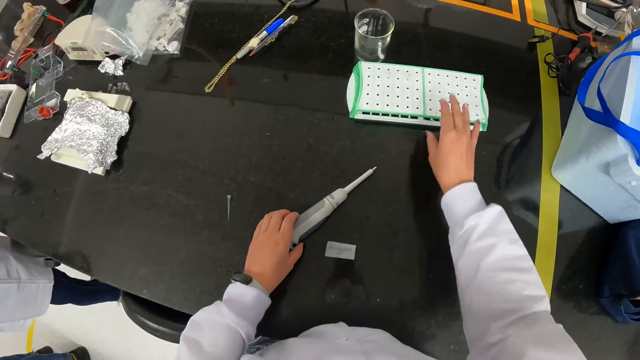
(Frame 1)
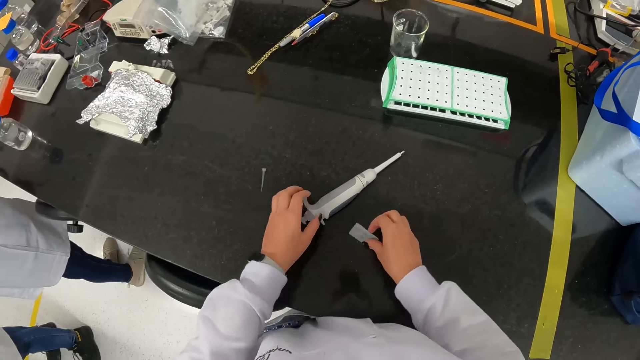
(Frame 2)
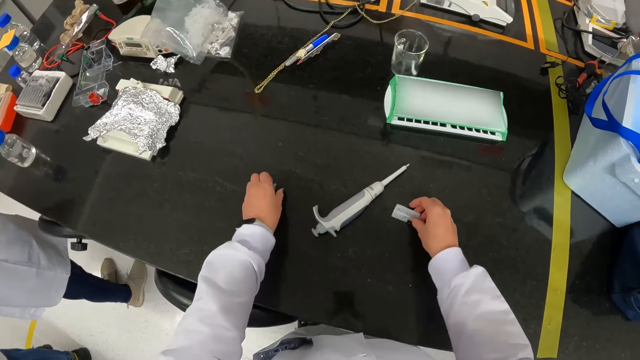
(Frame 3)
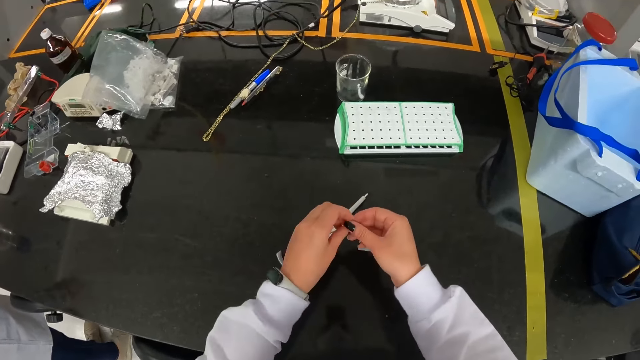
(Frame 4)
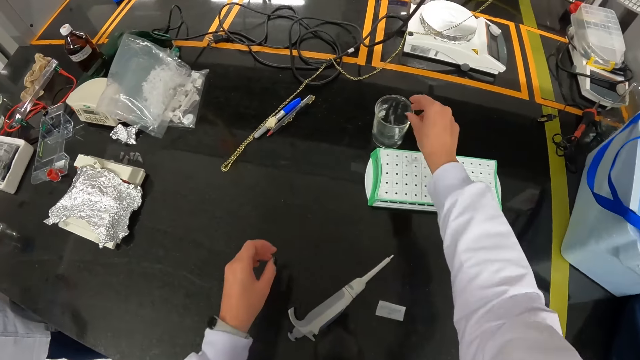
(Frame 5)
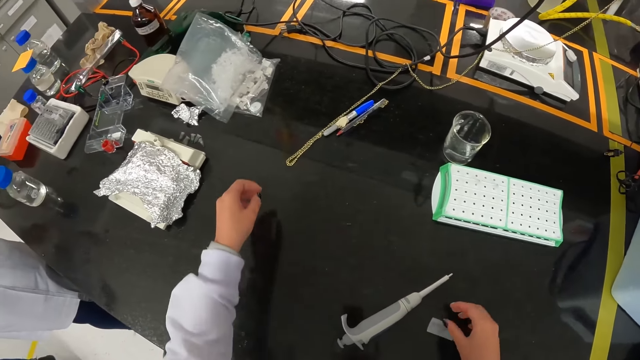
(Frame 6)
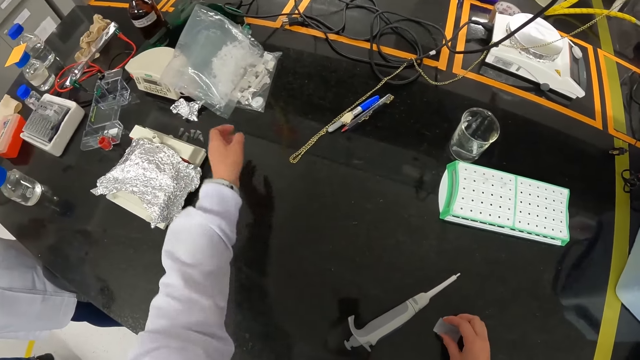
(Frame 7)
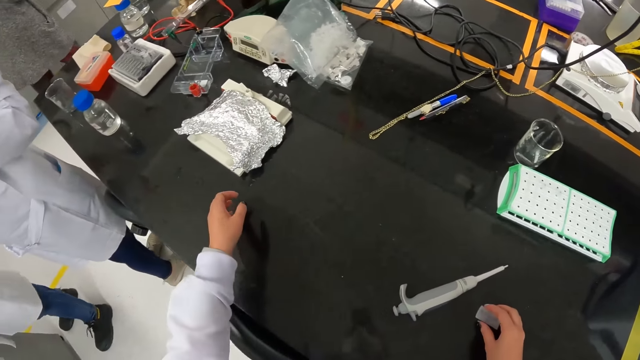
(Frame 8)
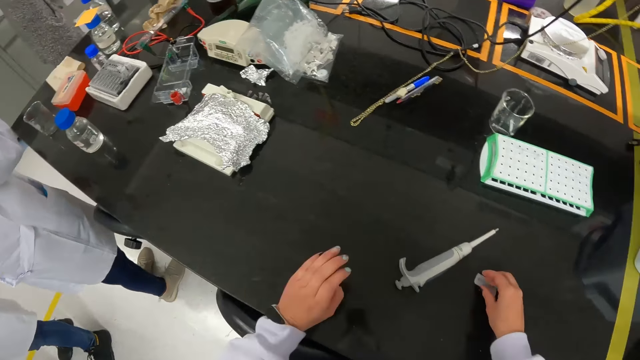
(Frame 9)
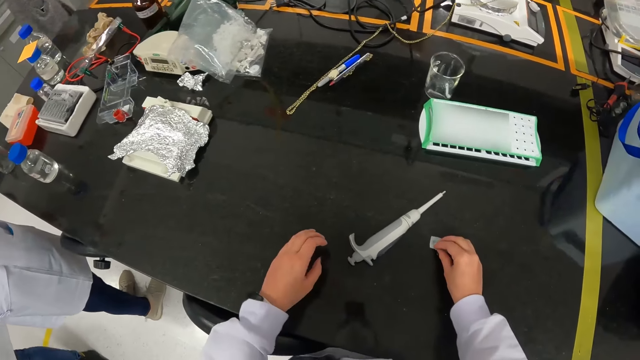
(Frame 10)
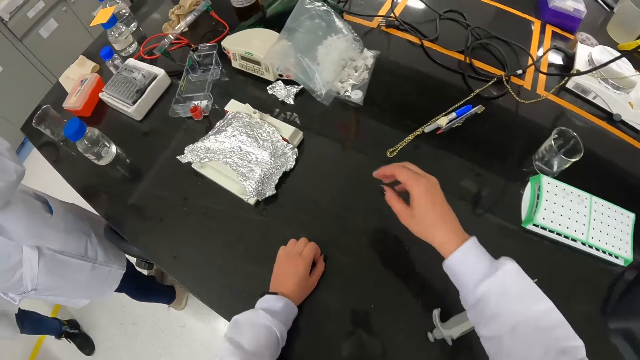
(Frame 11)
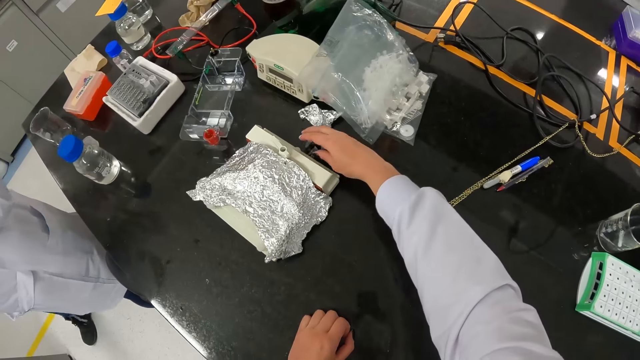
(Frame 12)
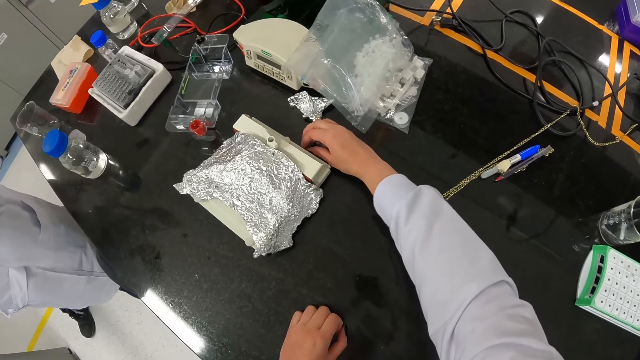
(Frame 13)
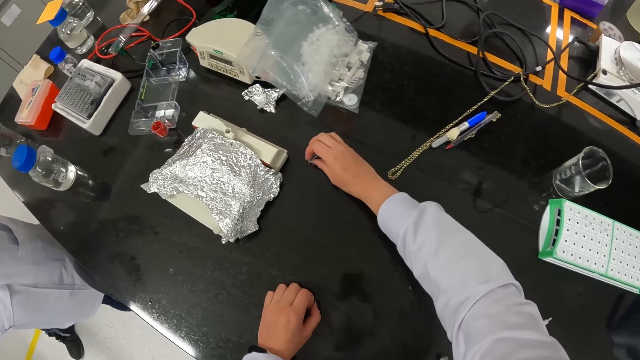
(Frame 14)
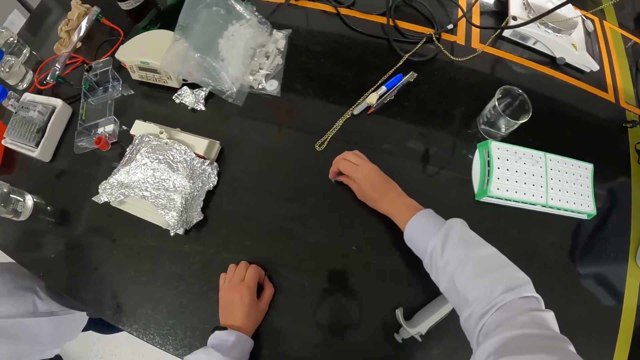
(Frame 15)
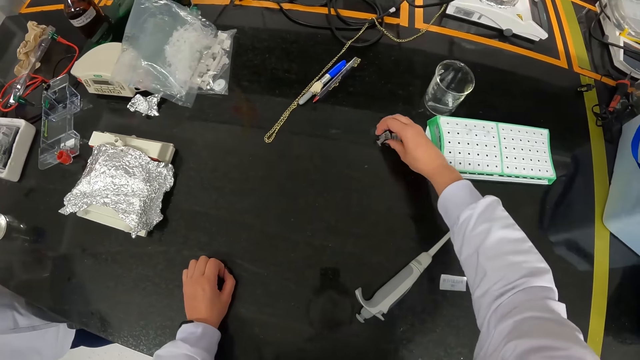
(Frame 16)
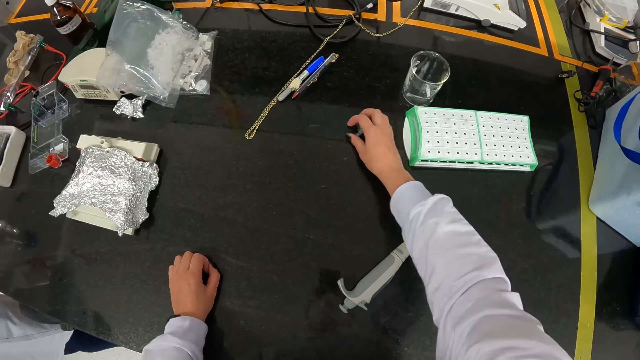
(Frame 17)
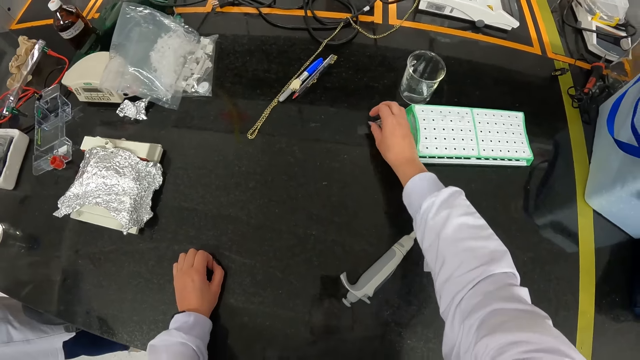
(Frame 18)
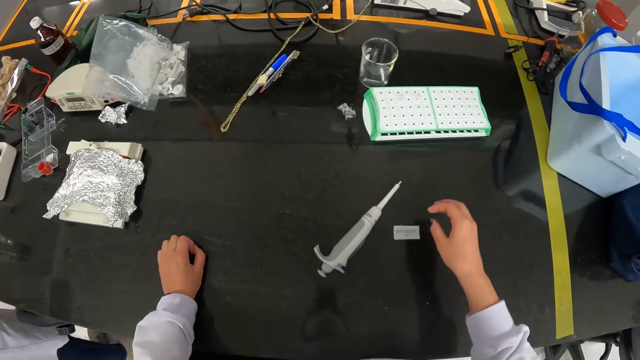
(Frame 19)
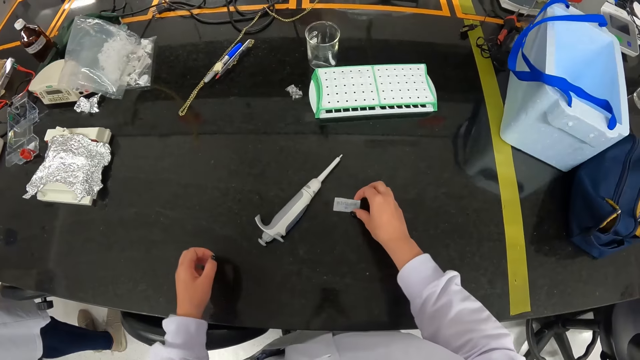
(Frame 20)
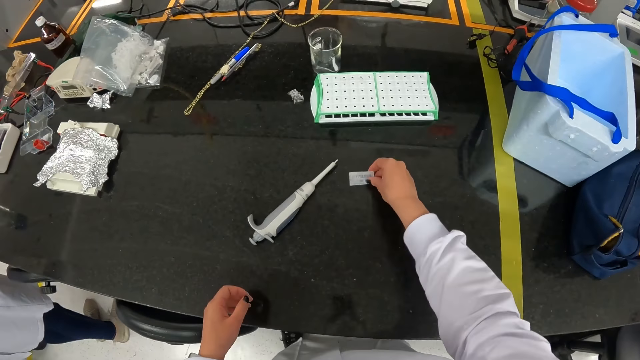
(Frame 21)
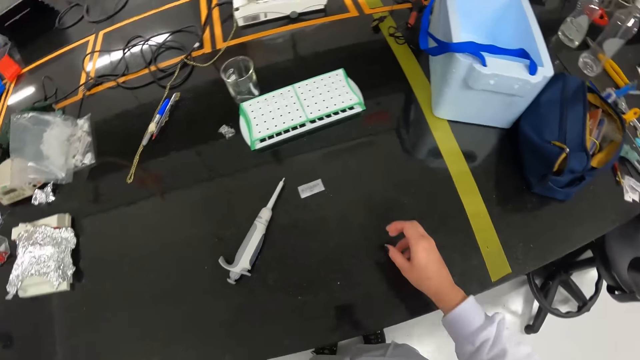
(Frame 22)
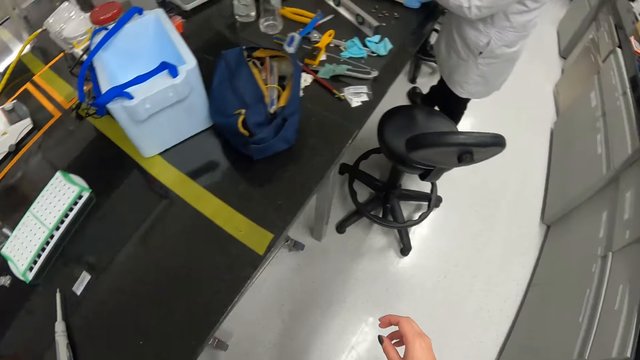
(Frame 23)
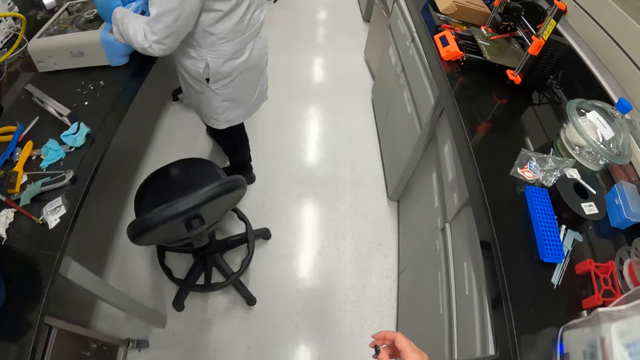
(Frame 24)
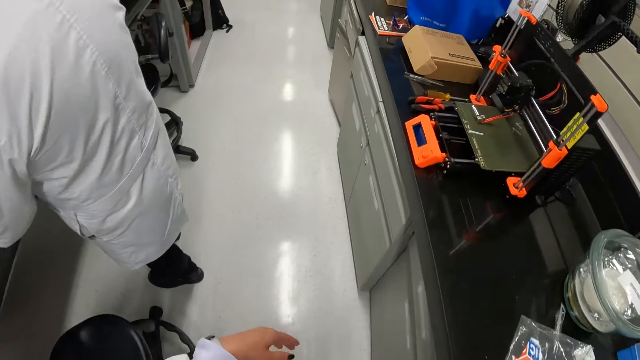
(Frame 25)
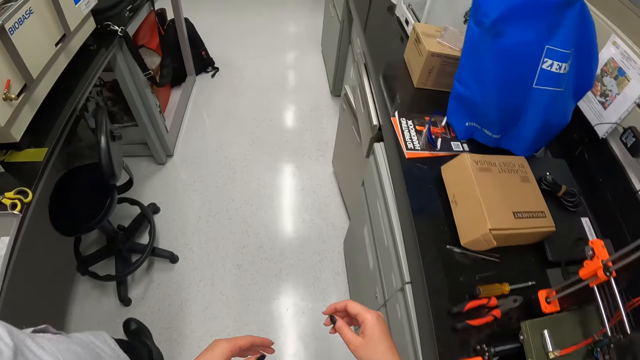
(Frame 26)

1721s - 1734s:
The camera wearer picks up a sticker on the table. They hold the paper. They pick up a tube on the table and put the tube in a glass. They look around. They move plastic tubes on the table. They move the sticker on the table. They pick up a piece of paper. They walk in the laboratory. They place the piece of paper on the table.

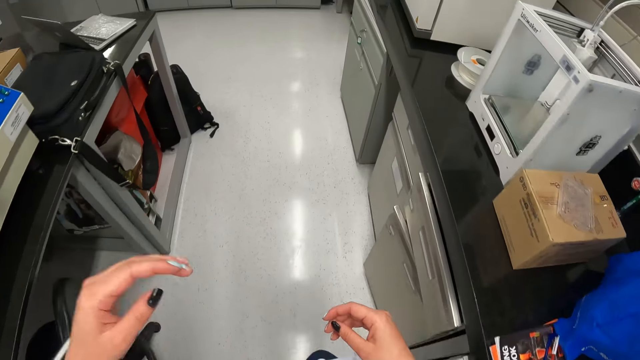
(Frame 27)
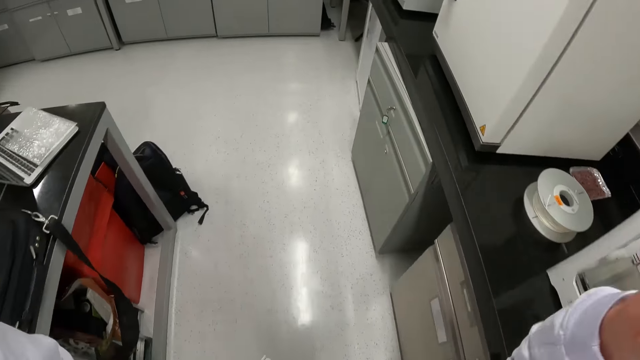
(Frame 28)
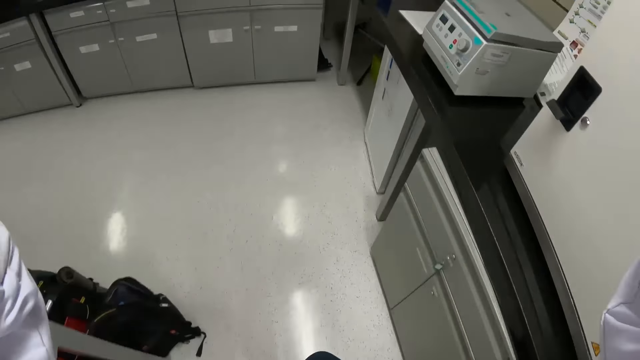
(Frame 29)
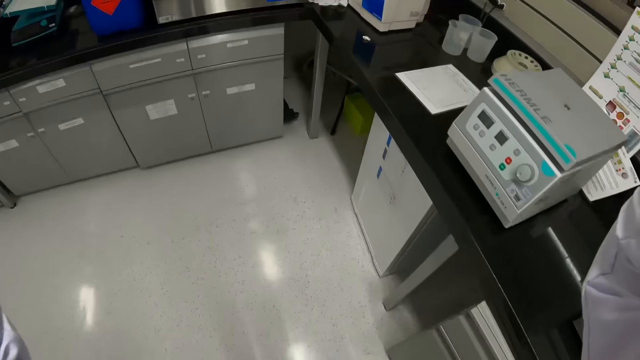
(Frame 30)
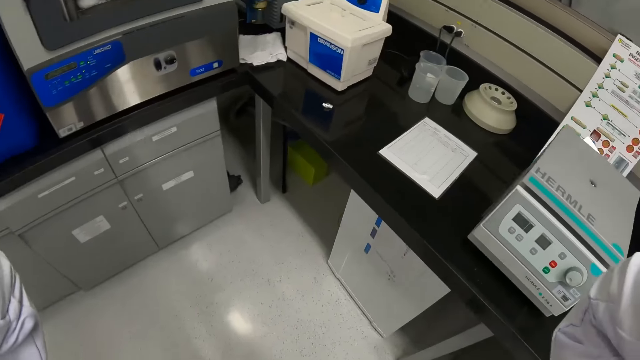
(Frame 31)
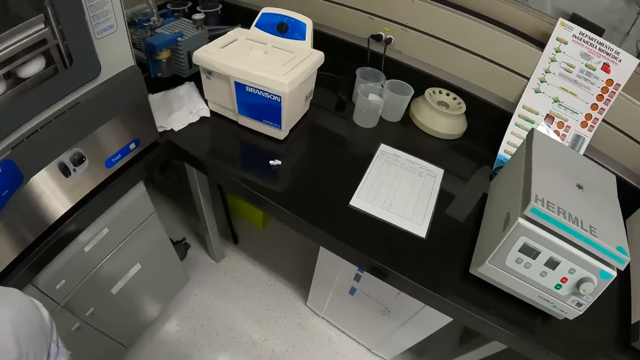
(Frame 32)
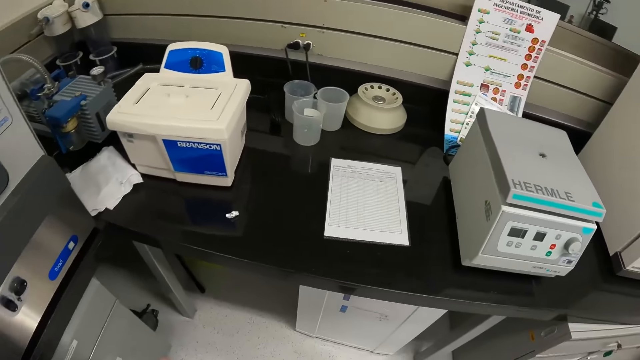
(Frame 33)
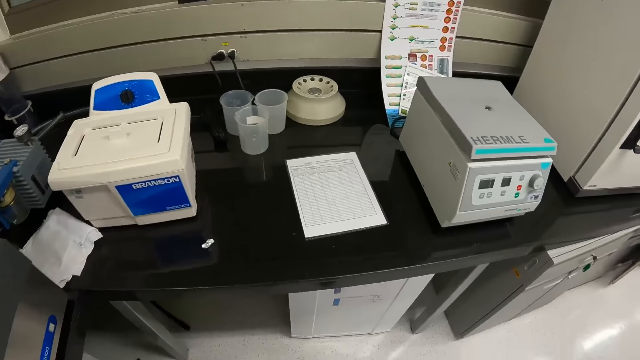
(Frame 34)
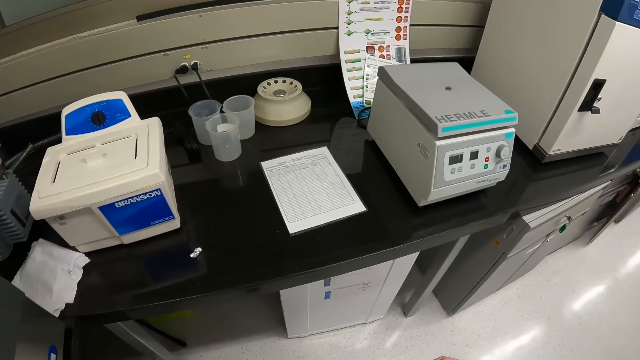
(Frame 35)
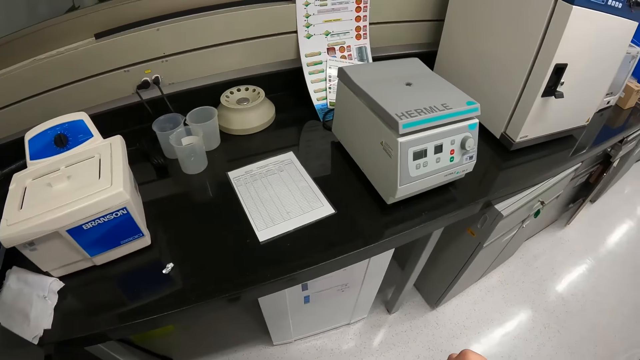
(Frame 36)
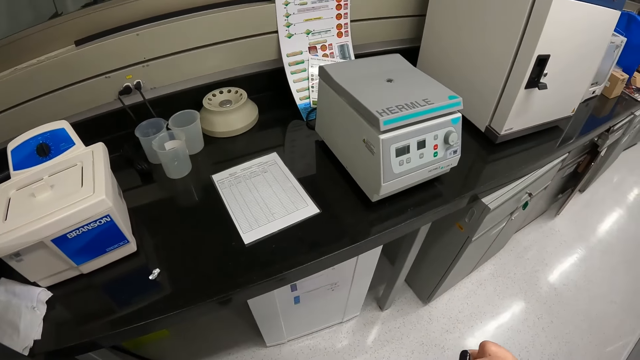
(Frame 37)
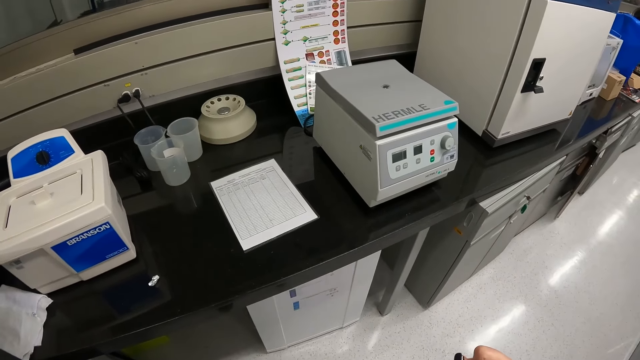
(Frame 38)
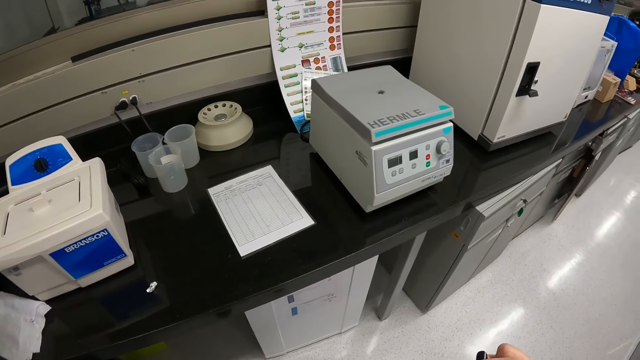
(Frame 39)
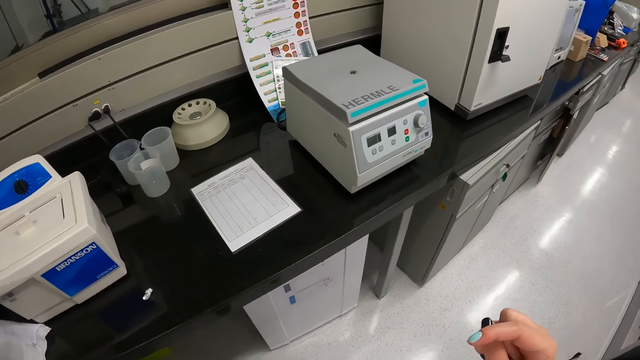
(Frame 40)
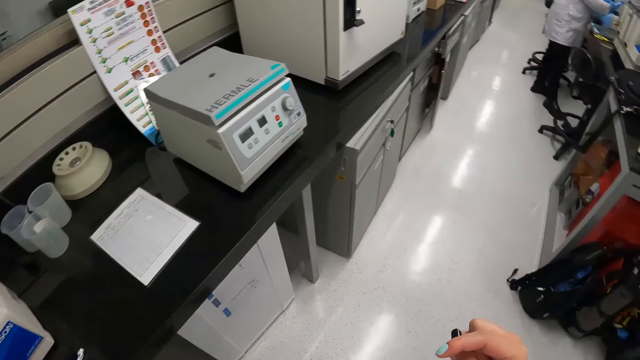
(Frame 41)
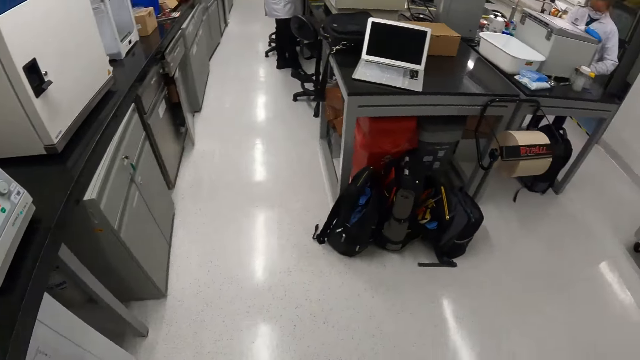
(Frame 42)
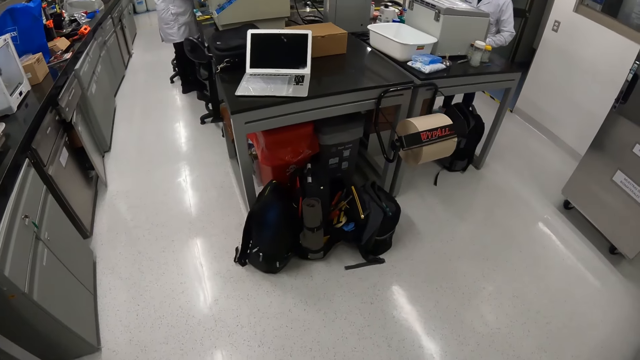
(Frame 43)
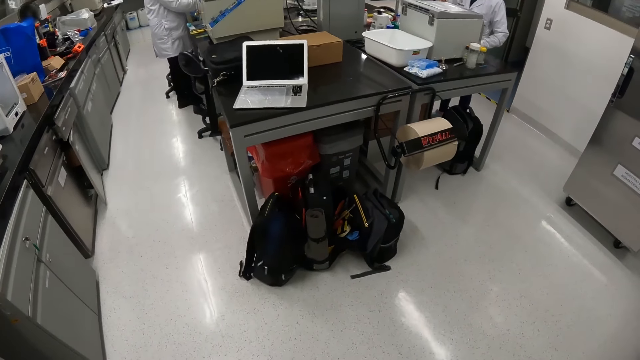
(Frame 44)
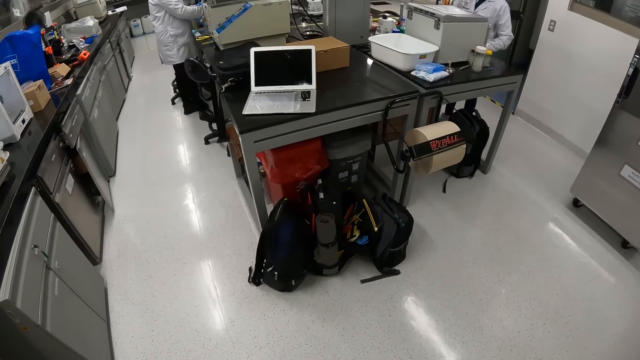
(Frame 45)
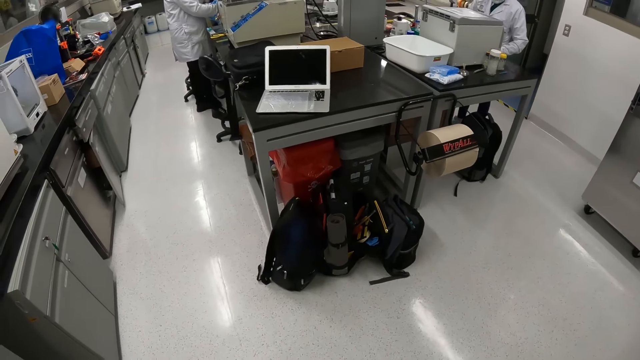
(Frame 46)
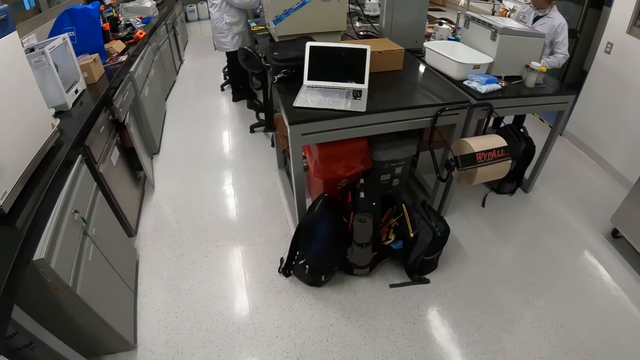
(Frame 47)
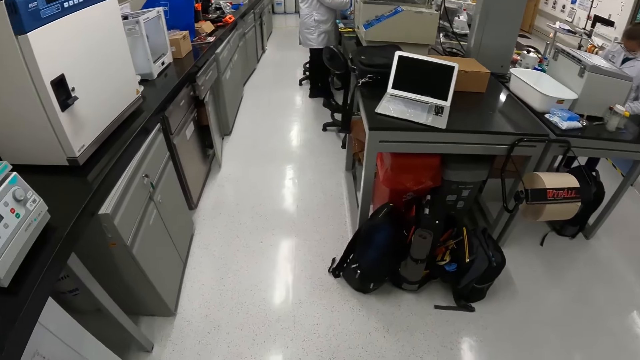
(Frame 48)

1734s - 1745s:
The camera wearer adjusts a camera. They raise hands. They look around. They look around again.
